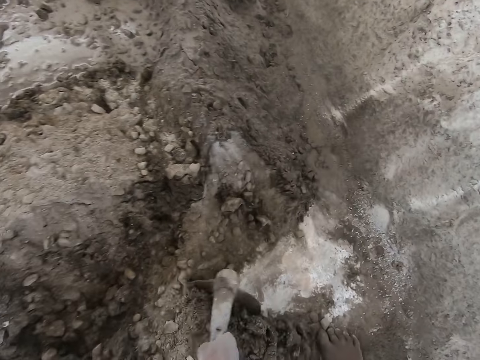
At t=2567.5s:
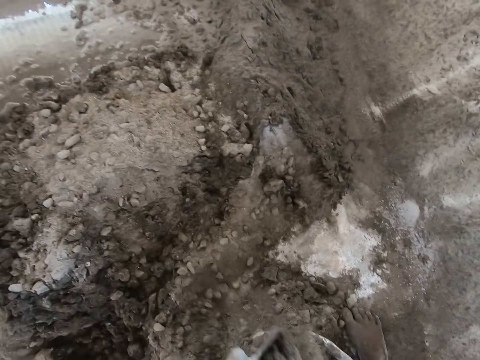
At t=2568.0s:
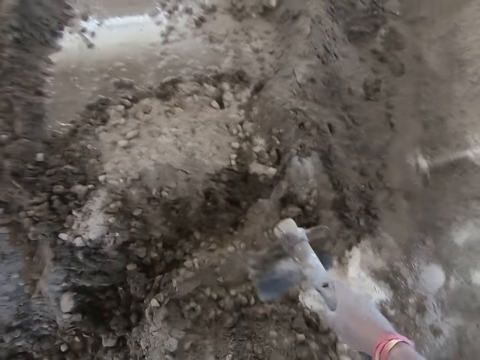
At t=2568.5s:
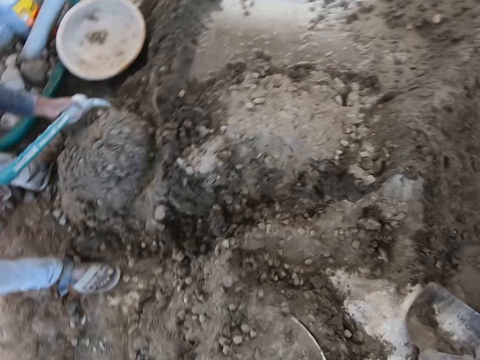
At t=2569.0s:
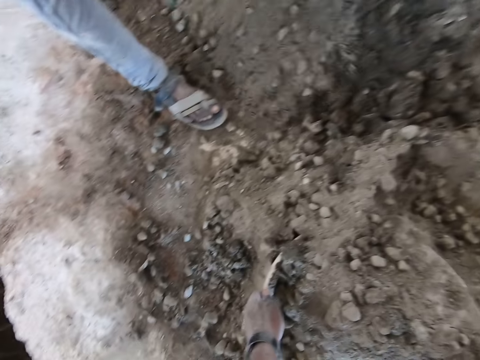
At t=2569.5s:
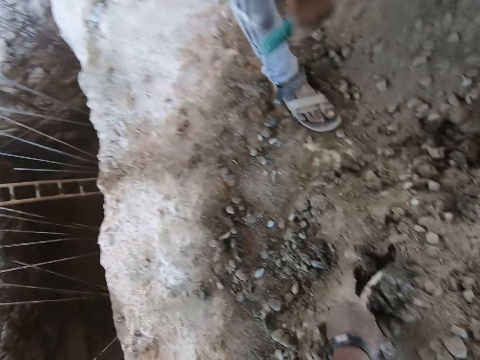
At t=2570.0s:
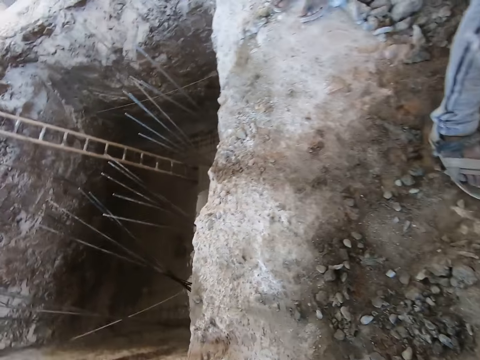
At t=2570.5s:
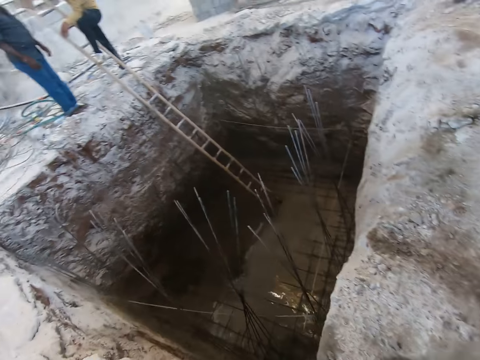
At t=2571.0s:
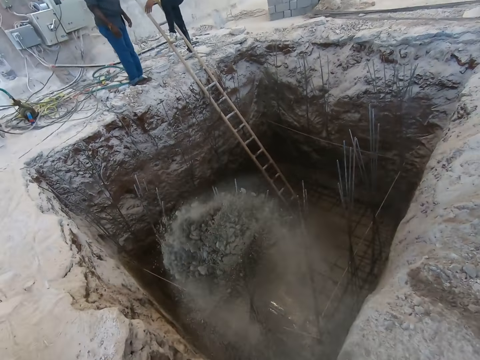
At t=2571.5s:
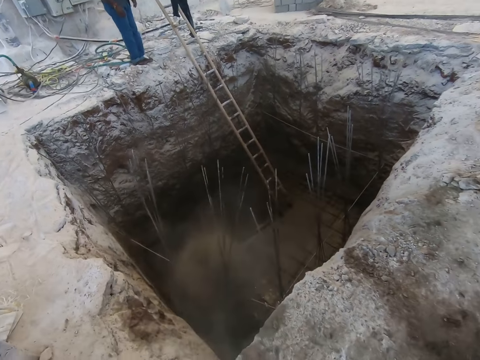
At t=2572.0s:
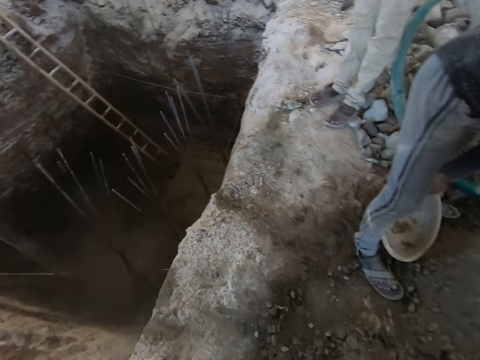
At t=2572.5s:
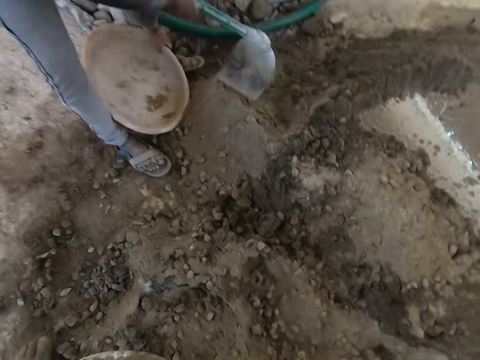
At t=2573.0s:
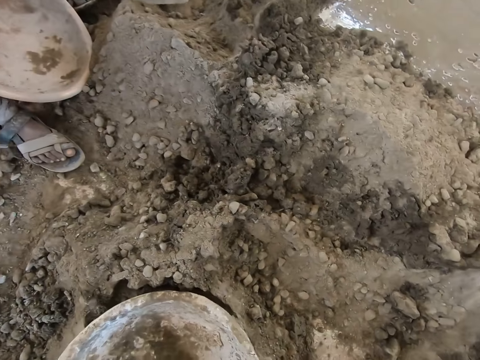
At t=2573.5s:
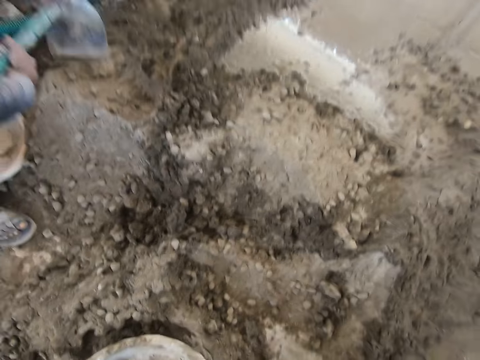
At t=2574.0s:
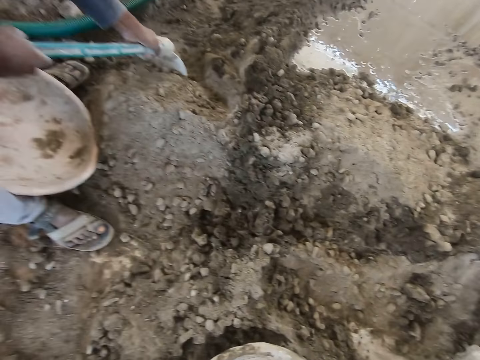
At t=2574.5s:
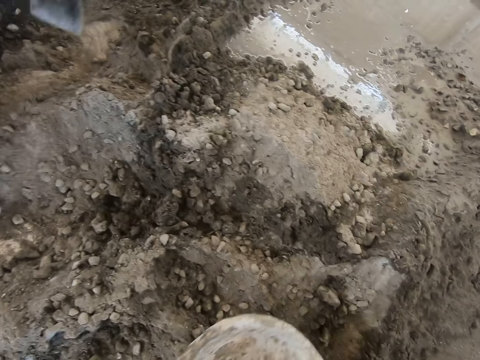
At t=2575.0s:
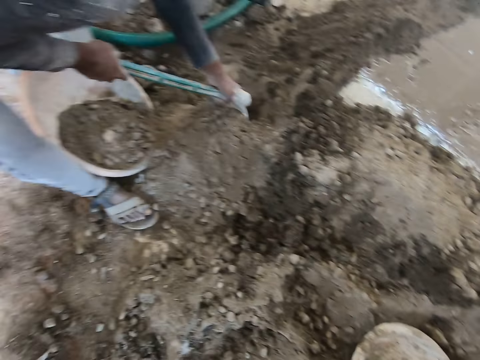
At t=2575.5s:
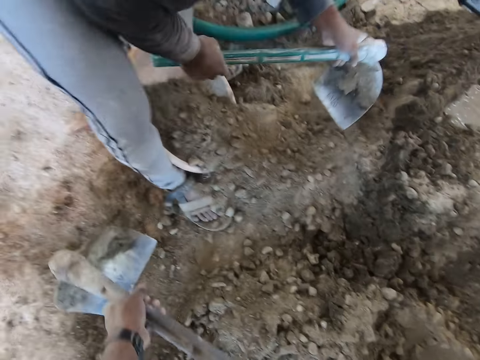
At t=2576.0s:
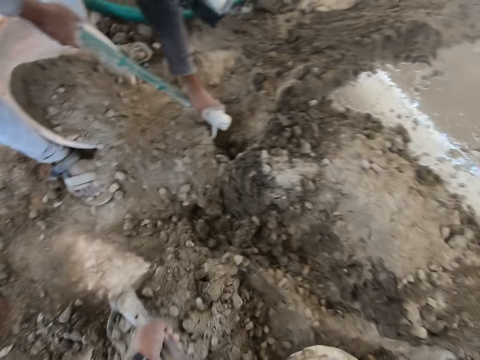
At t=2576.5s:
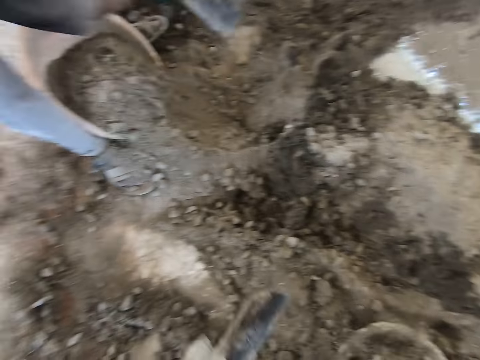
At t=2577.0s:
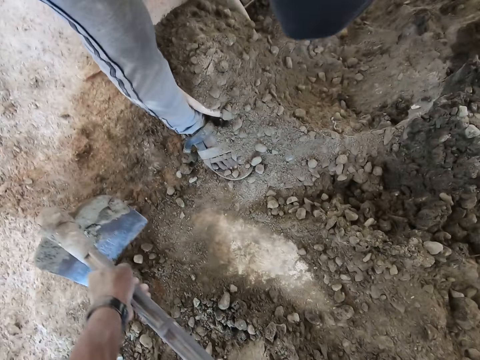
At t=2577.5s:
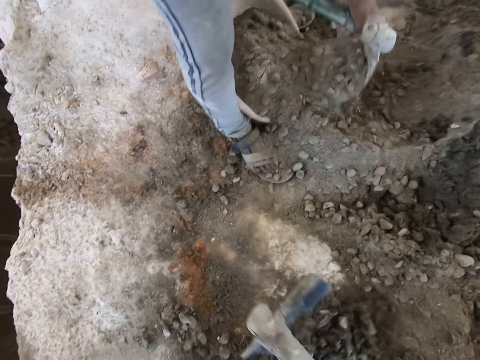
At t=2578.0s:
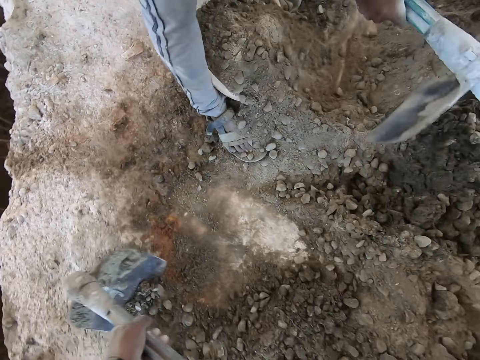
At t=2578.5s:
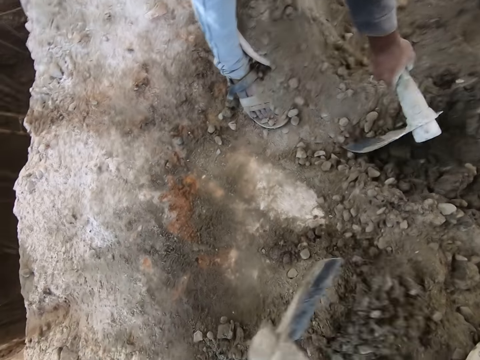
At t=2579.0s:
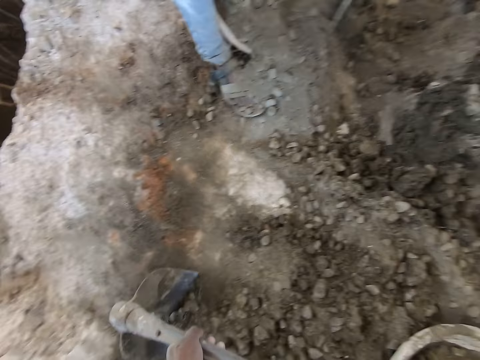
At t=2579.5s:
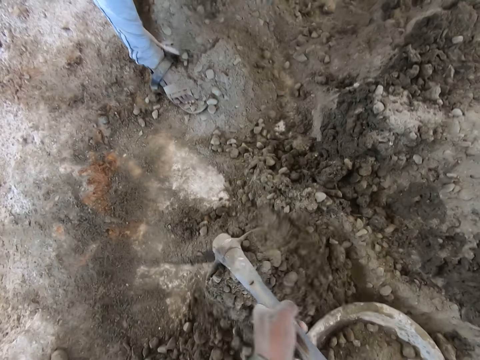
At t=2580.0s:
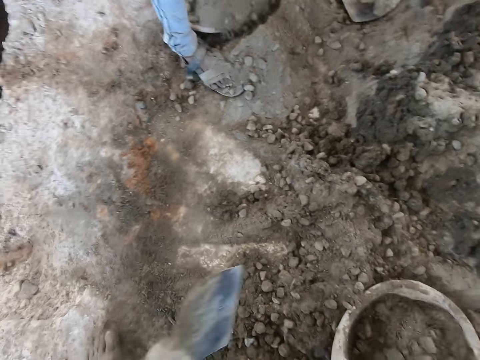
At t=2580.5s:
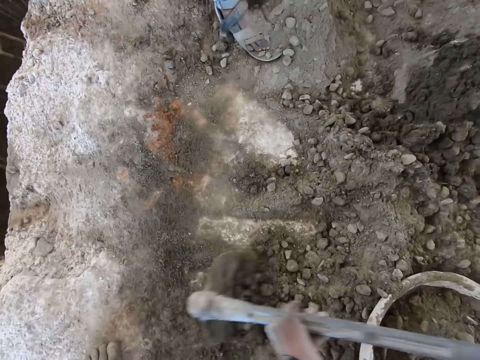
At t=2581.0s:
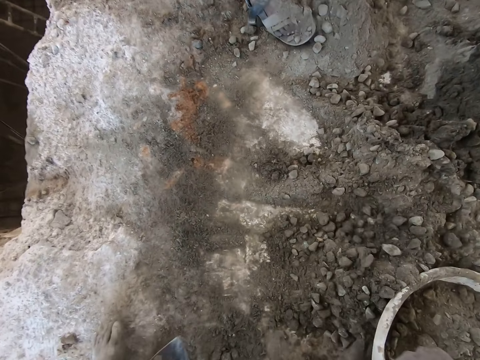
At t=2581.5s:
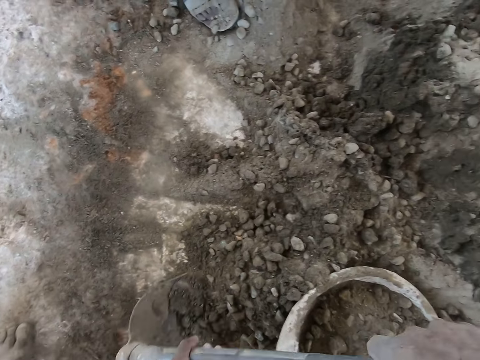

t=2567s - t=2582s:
The camera wearer drops the hoe in his right hand on the ground. He moves the head pan on the ground with his left hand. He lifts the basin. He pours the soil in the hole. He places the basin on the ground. A man packs some mortar from the ground into a head pan in between his legs with a hoe in his hands. The camera wearer packs some mortar from the ground into the head pan on the ground with the hoe in his hands.

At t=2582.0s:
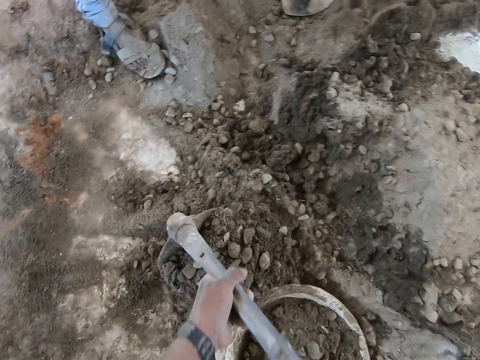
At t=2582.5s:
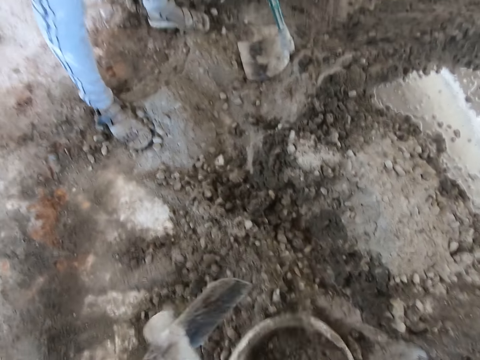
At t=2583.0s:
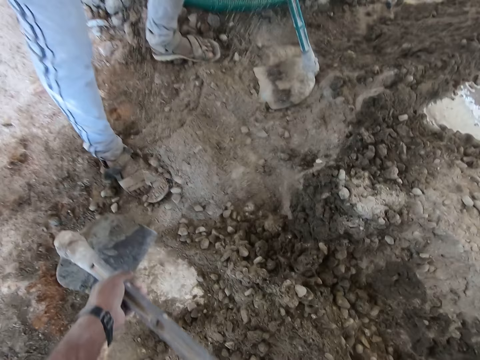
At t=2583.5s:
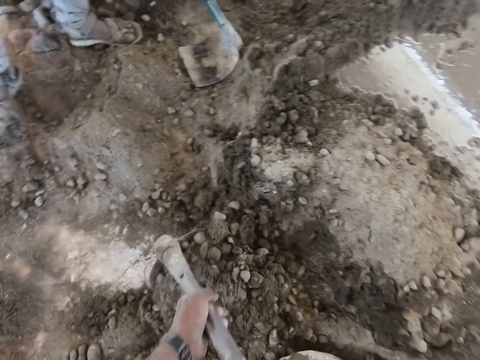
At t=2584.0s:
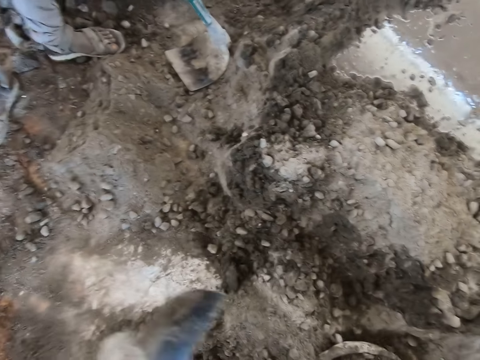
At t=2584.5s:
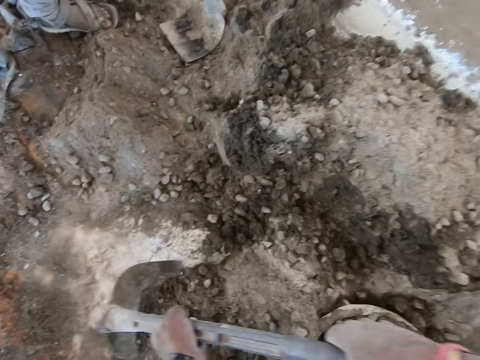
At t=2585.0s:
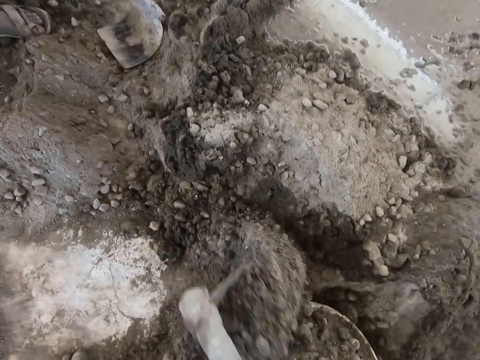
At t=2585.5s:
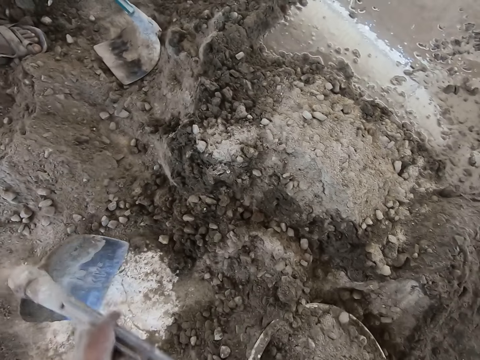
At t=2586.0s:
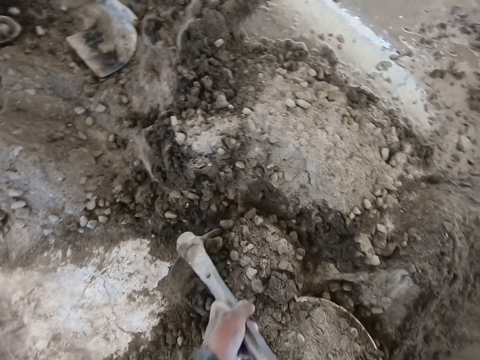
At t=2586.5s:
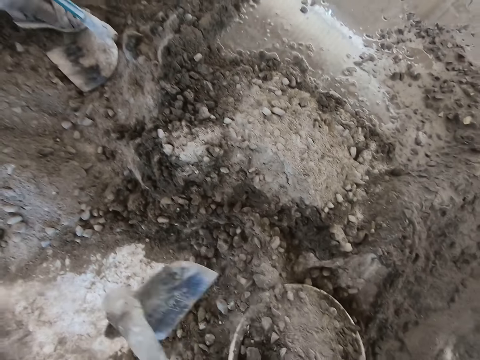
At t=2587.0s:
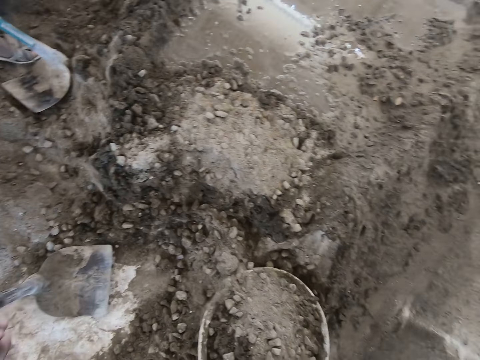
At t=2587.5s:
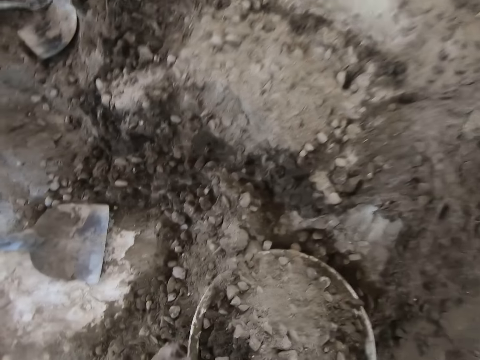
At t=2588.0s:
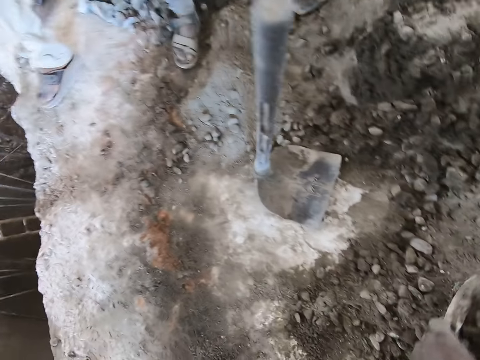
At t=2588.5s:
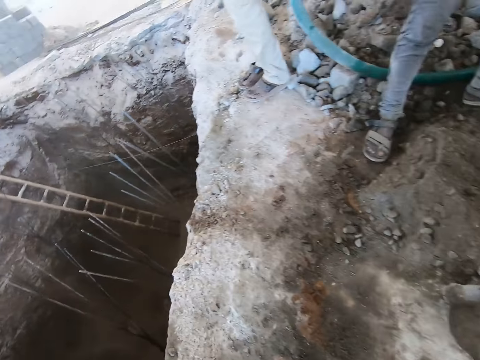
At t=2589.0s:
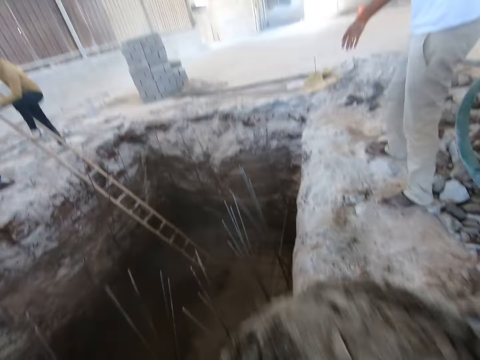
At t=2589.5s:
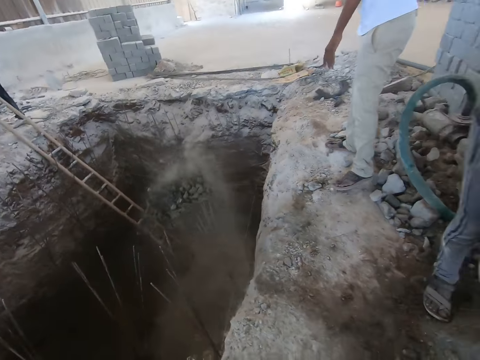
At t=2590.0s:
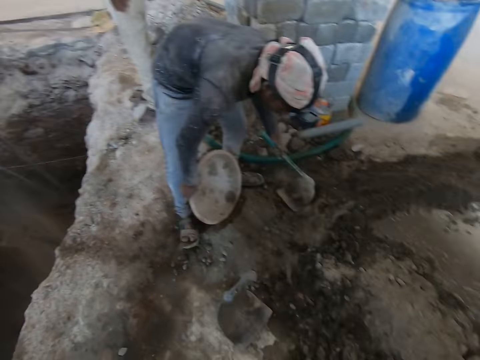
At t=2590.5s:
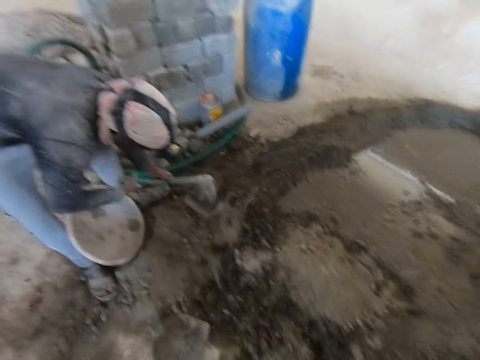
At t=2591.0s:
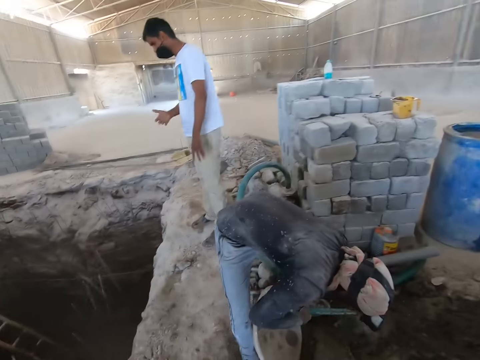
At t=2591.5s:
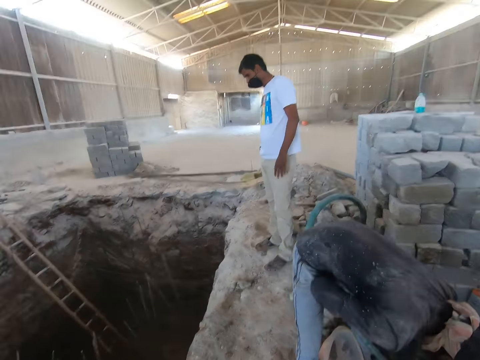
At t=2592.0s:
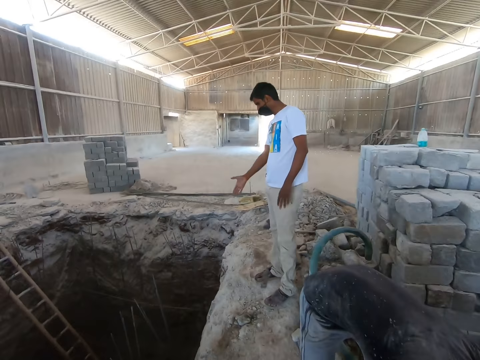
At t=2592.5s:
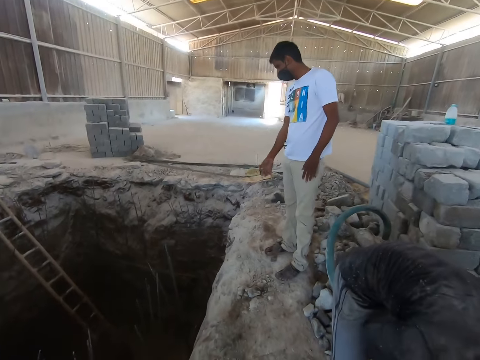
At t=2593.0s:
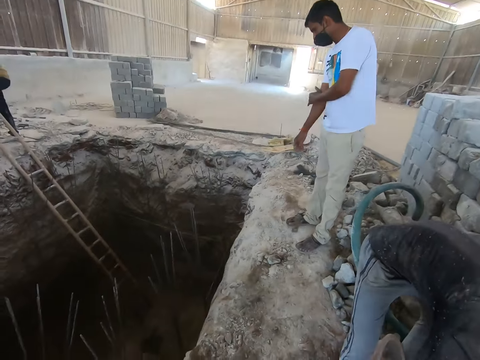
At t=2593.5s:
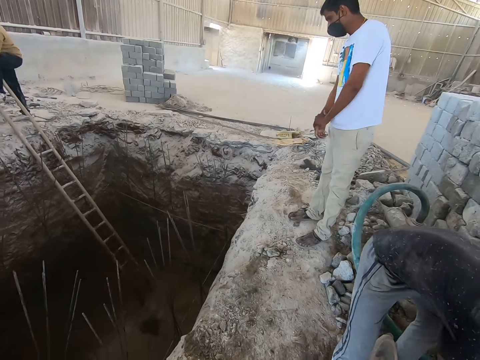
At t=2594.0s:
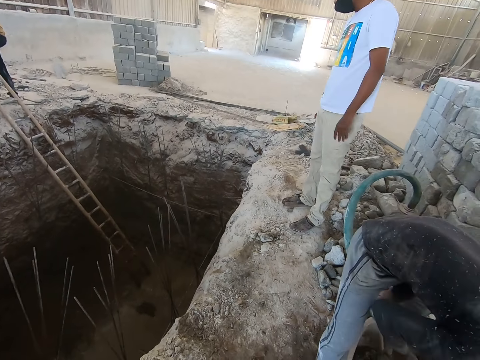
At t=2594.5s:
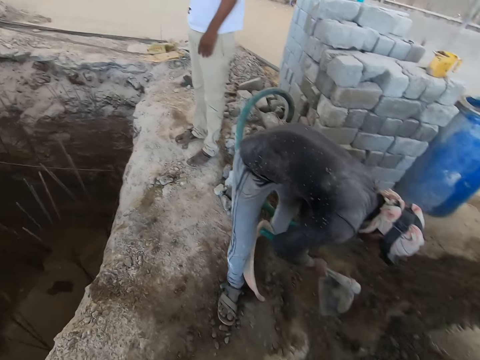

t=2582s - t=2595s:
The camera wearer holds the head pan of mortar on the ground with his left hand. He lifts the basin. He pours the soil in the hole. A man packs some mortar from the ground into a head pan in between his legs with a hoe in his hands. The camera wearer looks around.
